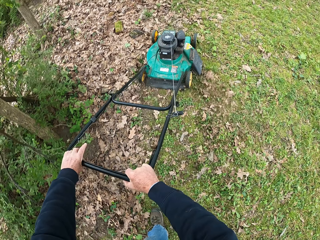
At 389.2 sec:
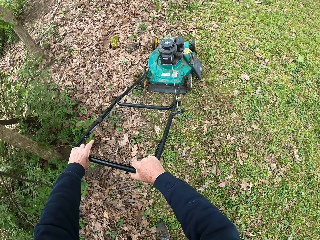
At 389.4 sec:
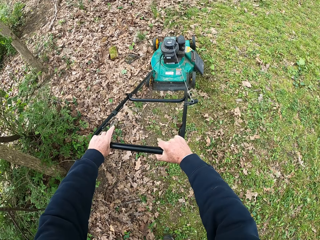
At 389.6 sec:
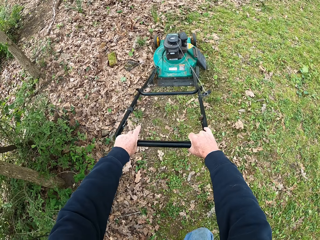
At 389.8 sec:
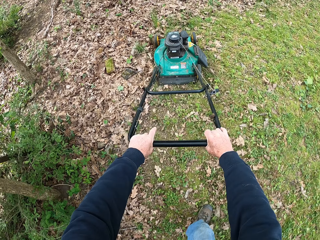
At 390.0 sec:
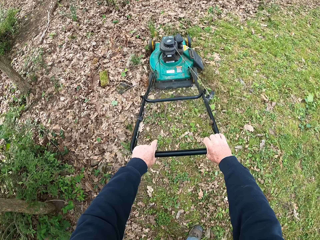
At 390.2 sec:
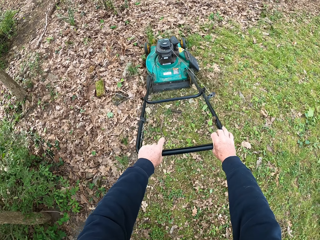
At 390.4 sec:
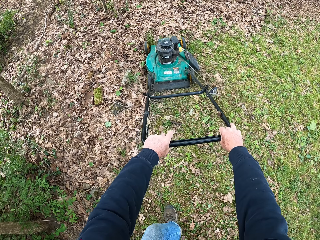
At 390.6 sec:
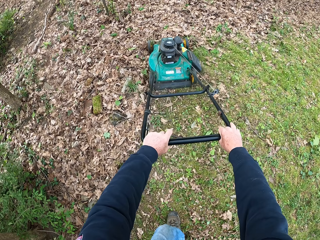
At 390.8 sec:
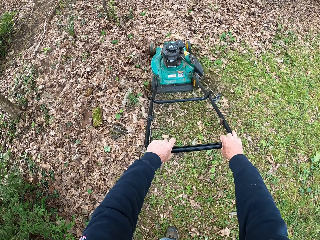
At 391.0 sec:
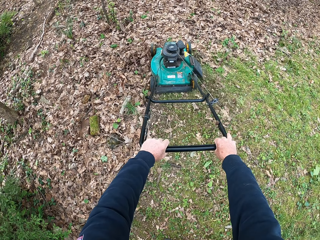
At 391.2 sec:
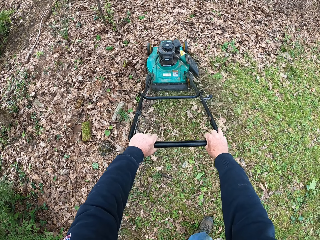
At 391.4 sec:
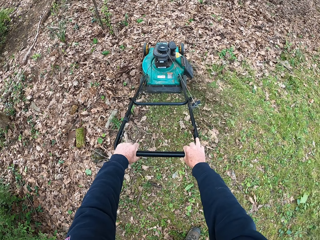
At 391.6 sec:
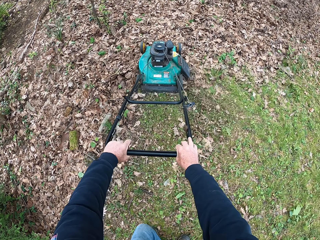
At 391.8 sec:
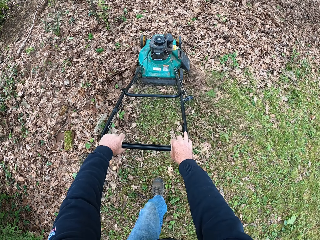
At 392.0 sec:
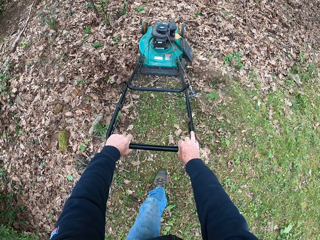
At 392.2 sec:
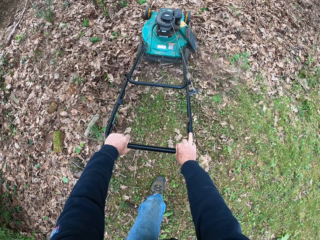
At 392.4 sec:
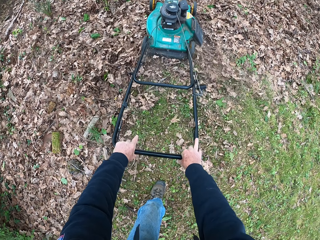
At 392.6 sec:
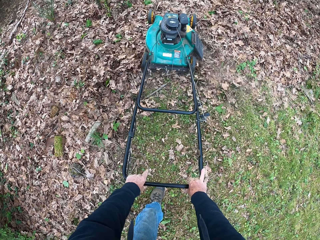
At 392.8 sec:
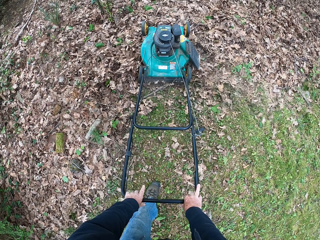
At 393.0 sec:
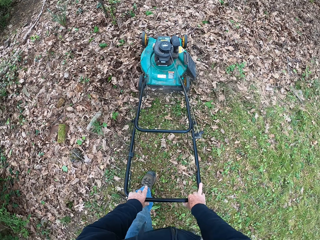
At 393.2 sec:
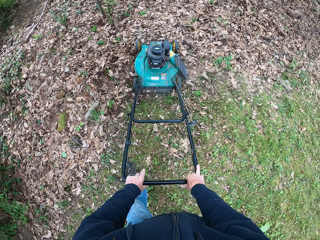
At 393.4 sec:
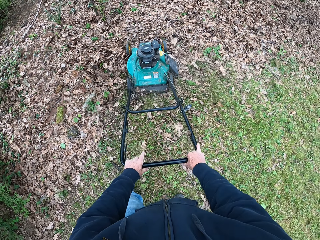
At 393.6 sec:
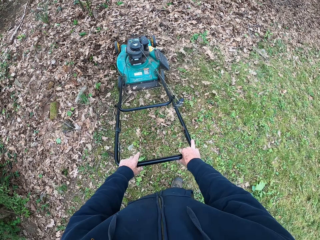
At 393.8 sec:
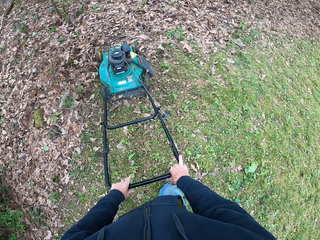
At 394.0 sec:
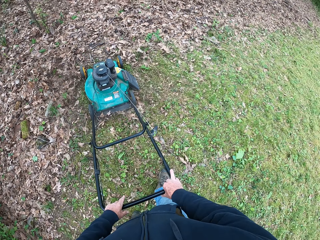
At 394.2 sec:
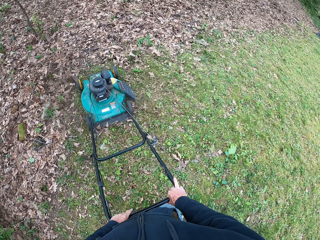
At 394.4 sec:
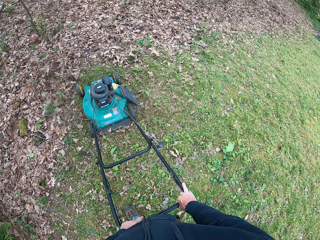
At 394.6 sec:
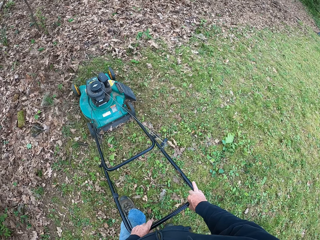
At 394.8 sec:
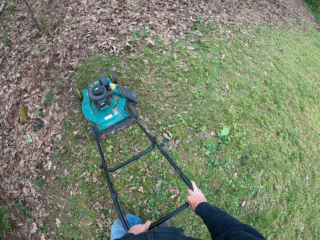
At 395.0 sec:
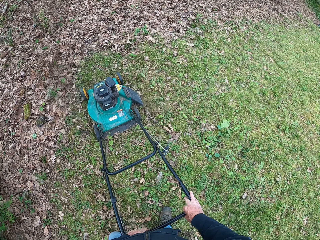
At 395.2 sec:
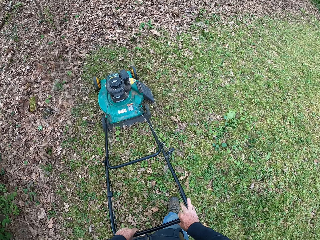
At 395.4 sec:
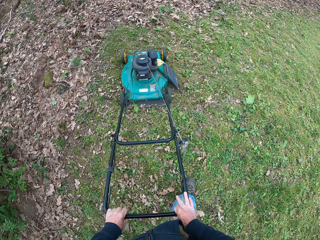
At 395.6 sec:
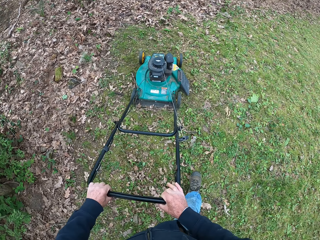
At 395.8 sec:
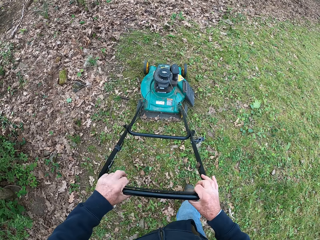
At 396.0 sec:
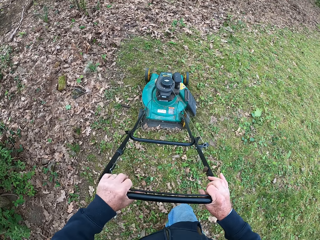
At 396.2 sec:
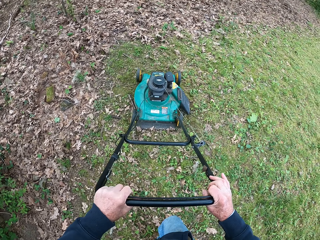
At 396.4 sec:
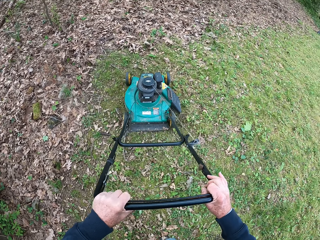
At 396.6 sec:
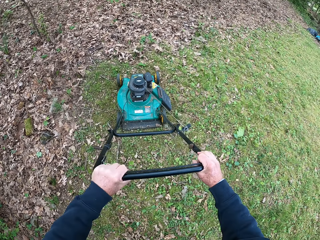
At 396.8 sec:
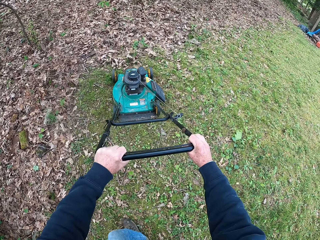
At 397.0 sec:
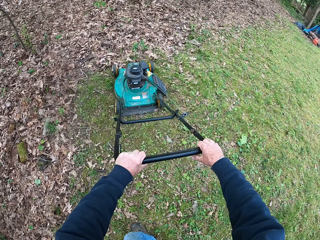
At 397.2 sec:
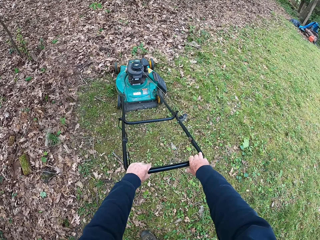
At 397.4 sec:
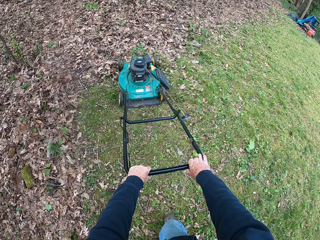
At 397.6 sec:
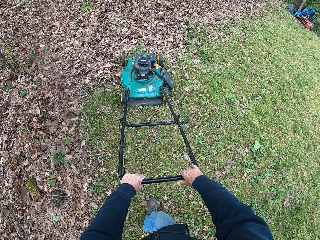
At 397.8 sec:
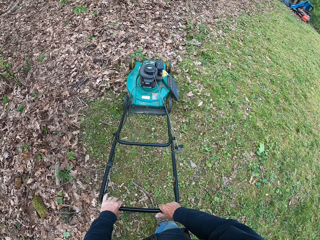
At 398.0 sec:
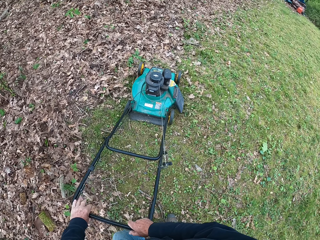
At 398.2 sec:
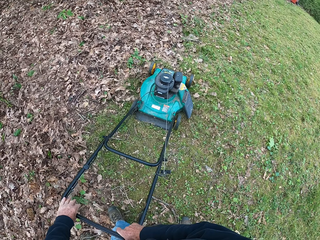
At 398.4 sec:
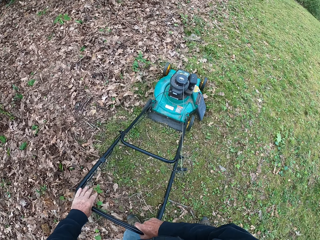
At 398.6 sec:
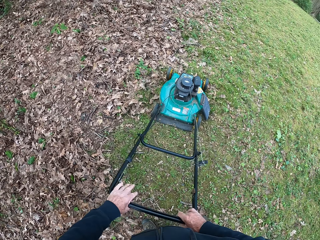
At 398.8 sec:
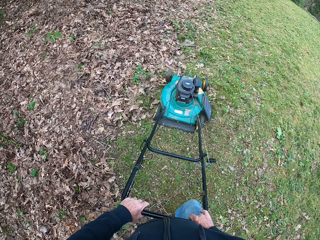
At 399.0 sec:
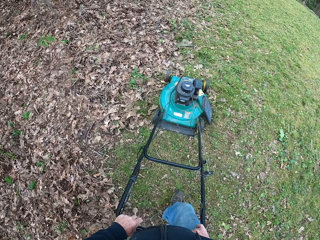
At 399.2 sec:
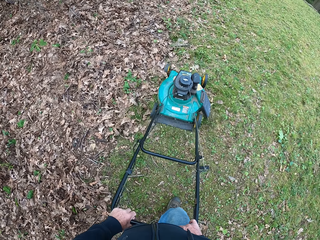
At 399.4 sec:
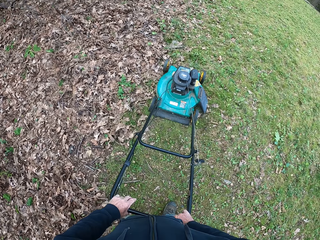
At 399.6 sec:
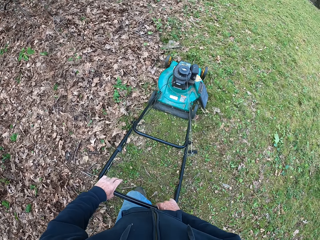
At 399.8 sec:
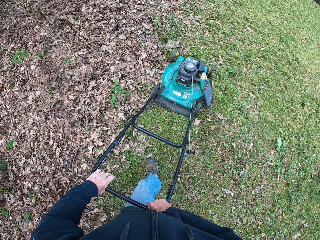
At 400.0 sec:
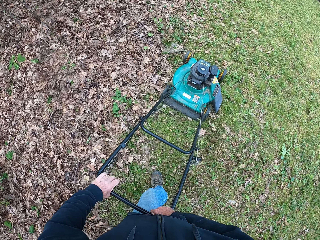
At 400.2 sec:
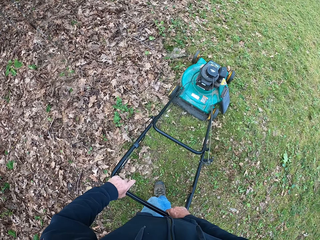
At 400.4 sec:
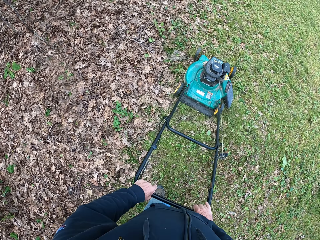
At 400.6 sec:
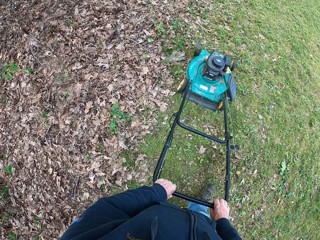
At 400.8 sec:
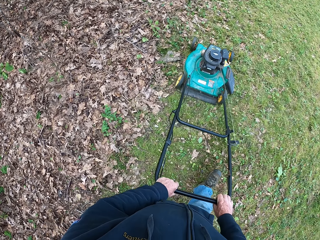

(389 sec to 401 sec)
The camera wearer moves the lawn mower backward. They move the lawn mower forward.

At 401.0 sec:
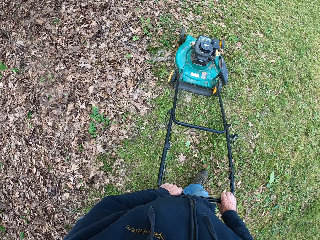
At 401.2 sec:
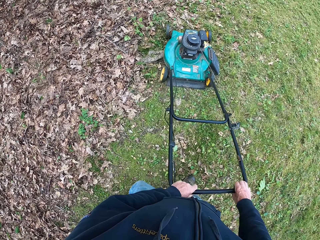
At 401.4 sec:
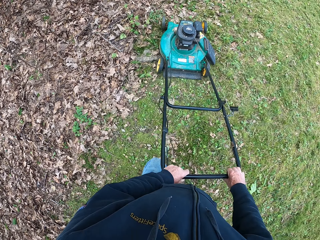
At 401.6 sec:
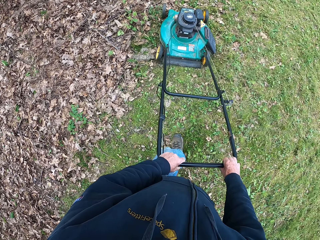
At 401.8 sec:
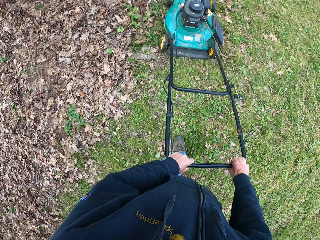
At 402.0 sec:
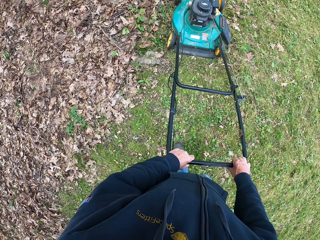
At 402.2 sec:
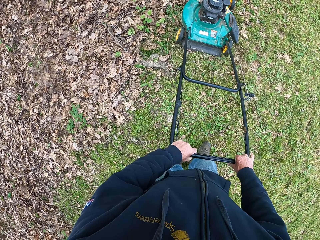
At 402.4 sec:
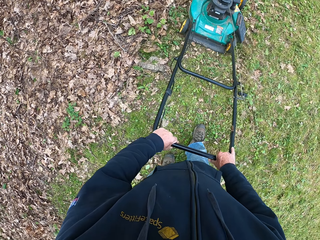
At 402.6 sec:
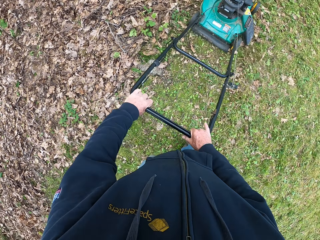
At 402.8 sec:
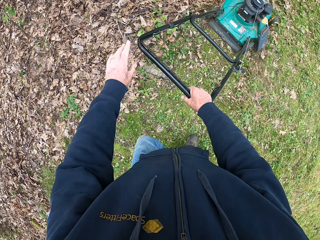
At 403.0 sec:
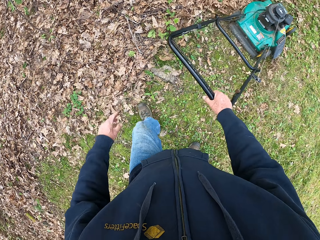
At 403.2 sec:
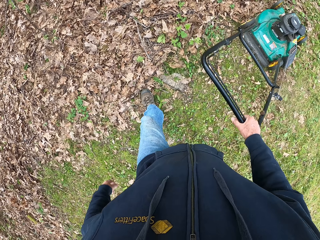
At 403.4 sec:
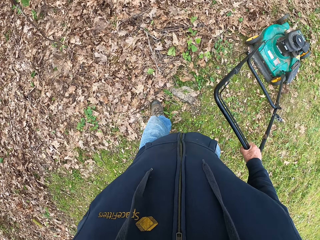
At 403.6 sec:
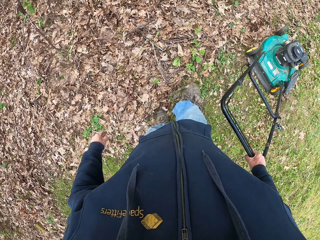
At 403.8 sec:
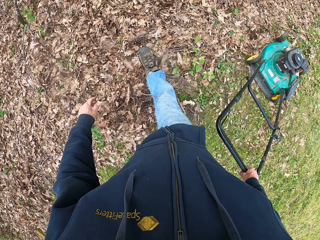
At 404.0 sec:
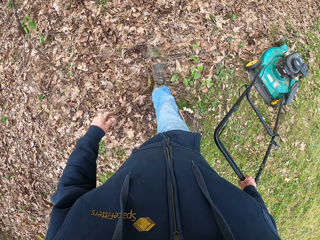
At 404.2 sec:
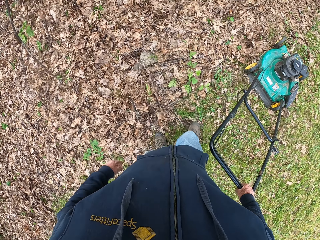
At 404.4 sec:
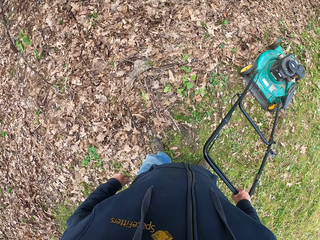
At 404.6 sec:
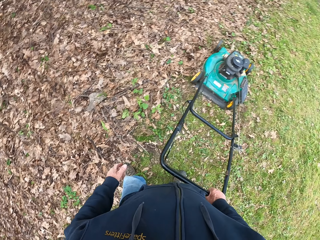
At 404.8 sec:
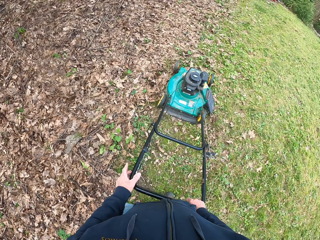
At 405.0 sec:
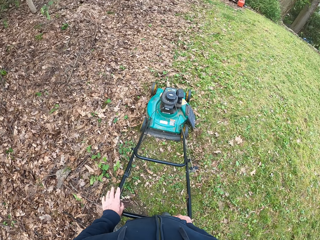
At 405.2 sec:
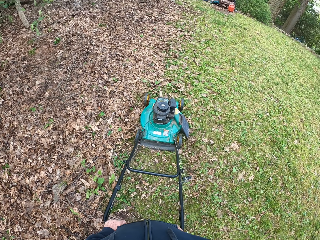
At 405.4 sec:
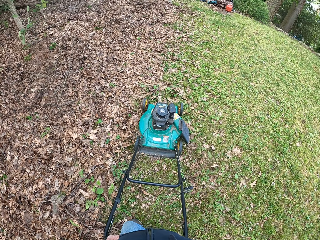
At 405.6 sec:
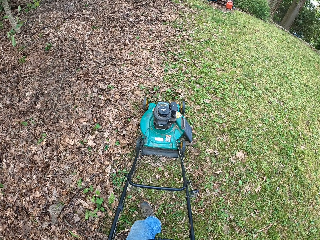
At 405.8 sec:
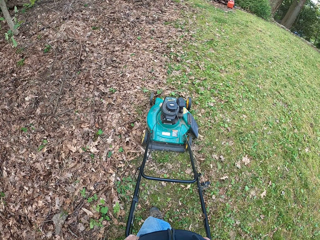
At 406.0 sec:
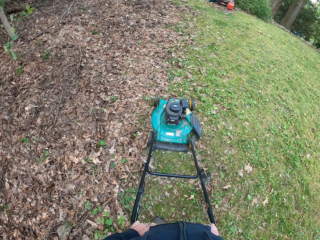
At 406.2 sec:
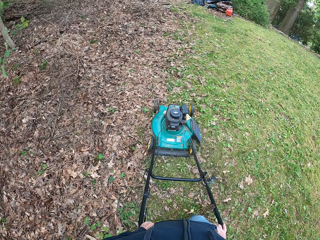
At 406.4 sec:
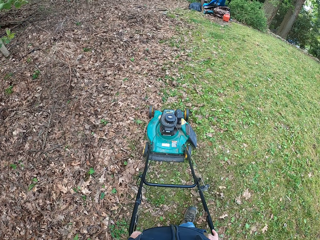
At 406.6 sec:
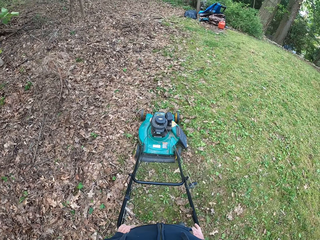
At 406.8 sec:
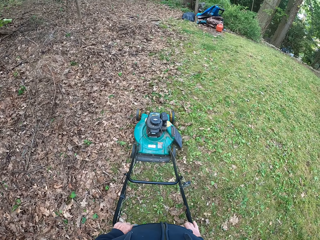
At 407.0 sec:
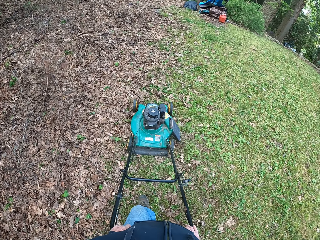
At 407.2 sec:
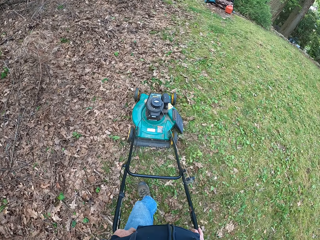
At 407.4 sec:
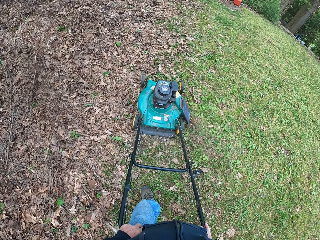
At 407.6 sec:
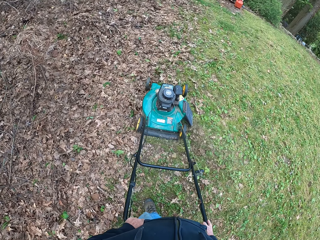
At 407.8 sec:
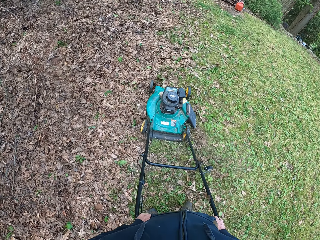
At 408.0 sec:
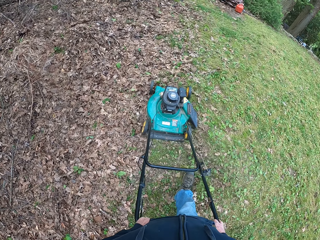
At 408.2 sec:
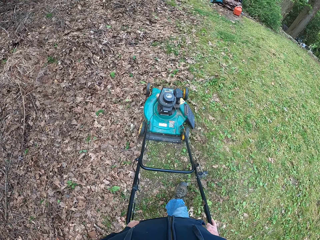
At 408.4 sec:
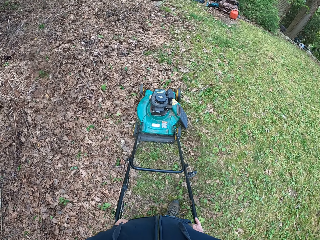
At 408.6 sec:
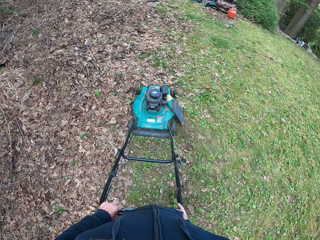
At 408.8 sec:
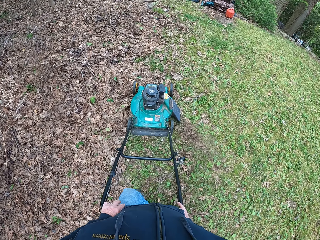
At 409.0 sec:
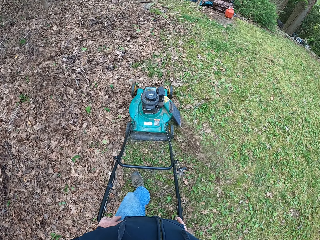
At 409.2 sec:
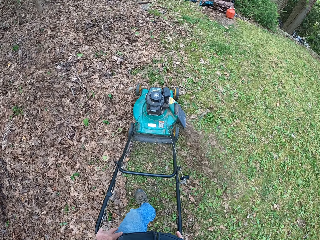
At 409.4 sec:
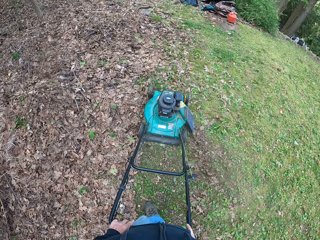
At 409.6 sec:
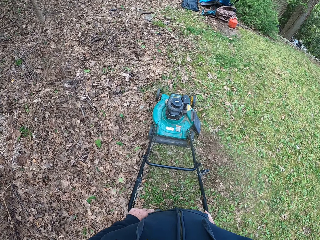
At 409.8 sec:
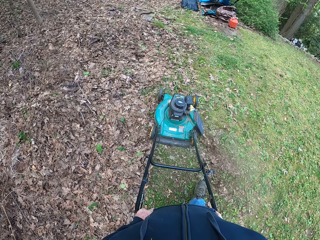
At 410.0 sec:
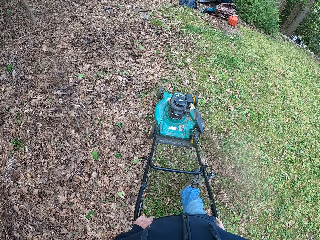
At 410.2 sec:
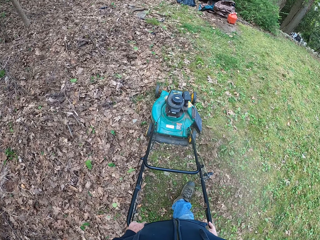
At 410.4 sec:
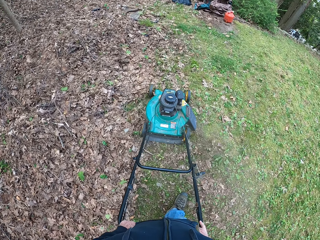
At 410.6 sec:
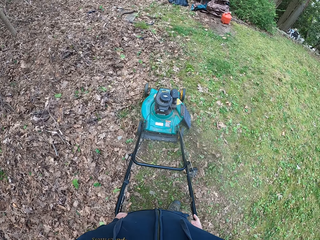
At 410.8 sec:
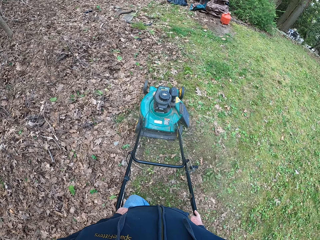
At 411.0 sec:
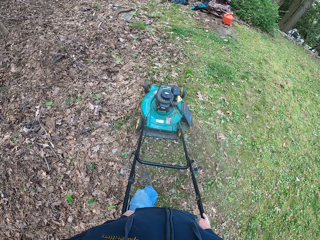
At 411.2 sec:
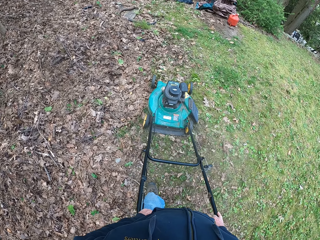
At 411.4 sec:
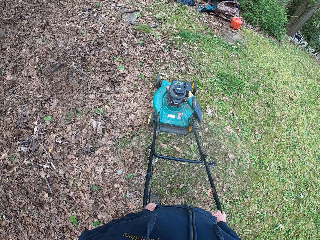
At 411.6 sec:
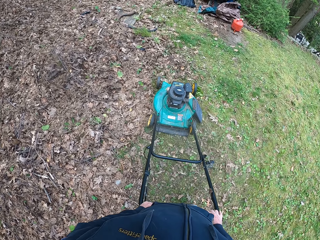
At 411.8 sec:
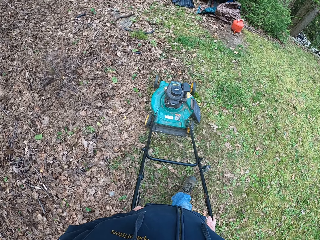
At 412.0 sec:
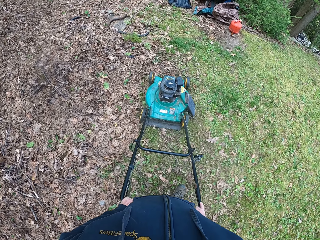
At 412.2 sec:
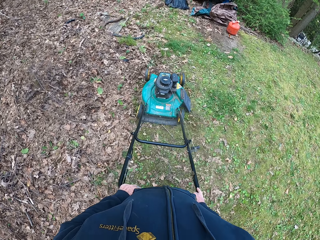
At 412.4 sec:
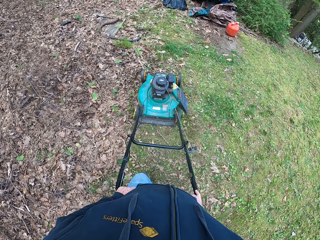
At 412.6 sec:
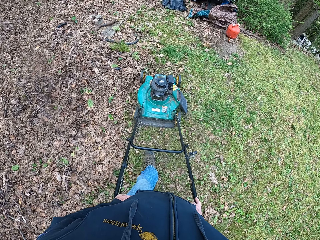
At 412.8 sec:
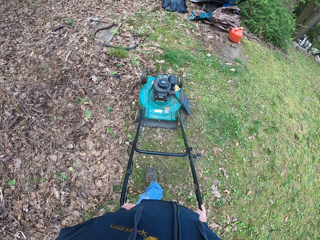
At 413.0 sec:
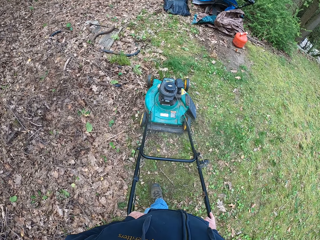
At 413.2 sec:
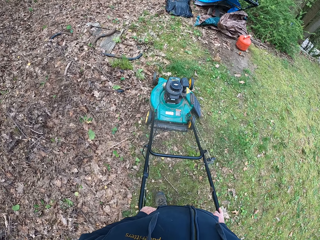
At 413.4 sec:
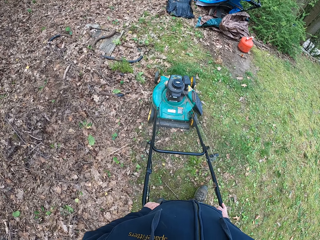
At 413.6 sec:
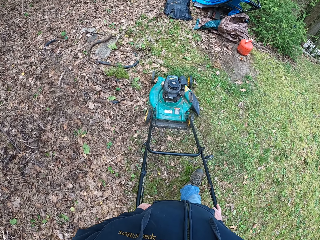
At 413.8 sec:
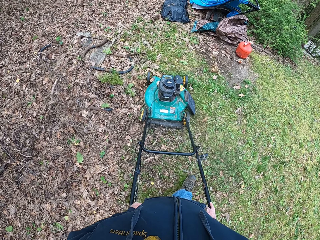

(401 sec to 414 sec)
The camera wearer removes his left hand from the handle of the lawnmower. He moves the leg. He puts his left hand on the handle of the lawnmower. He moves the lawn mower forward.
